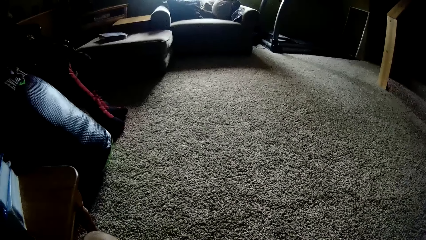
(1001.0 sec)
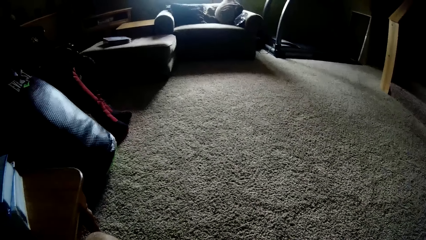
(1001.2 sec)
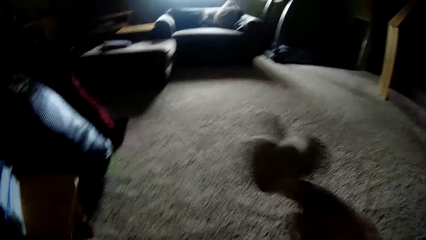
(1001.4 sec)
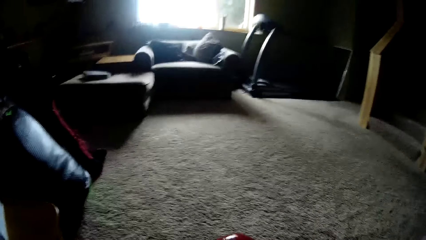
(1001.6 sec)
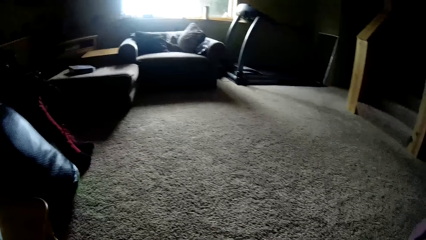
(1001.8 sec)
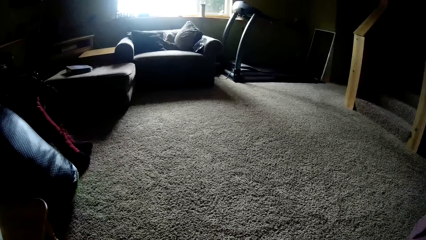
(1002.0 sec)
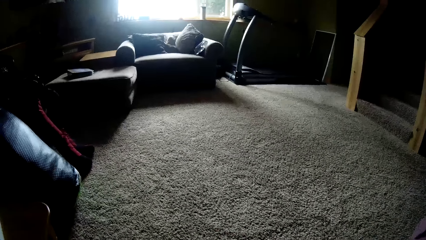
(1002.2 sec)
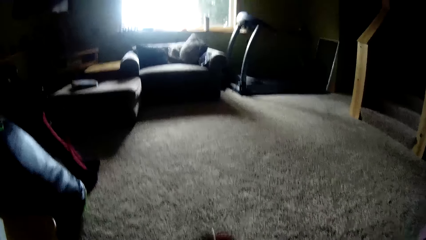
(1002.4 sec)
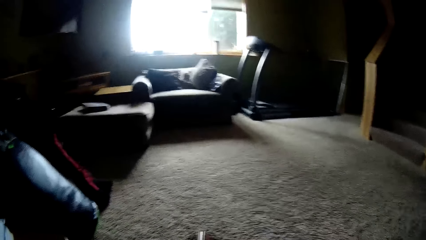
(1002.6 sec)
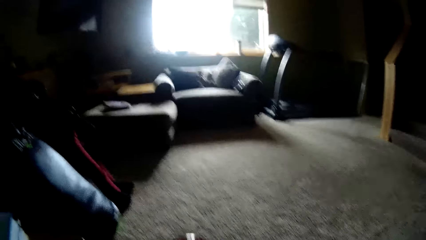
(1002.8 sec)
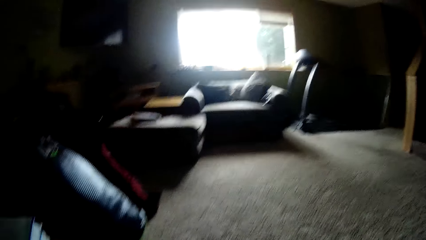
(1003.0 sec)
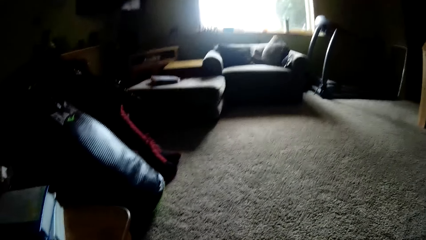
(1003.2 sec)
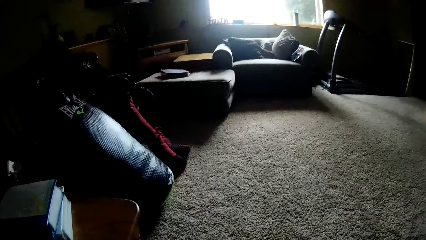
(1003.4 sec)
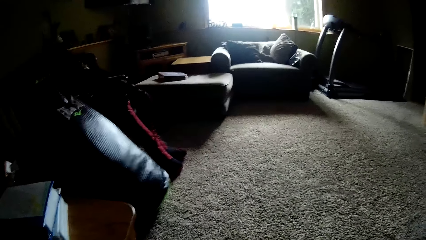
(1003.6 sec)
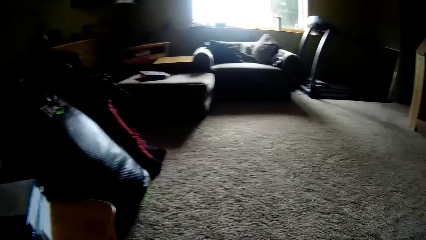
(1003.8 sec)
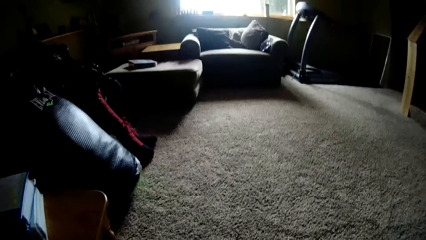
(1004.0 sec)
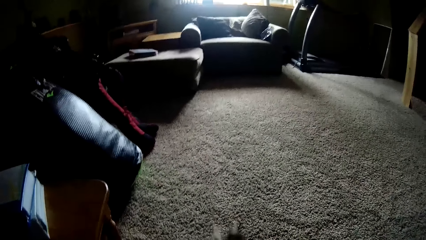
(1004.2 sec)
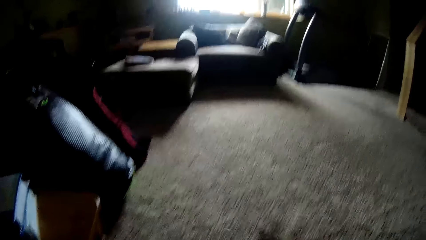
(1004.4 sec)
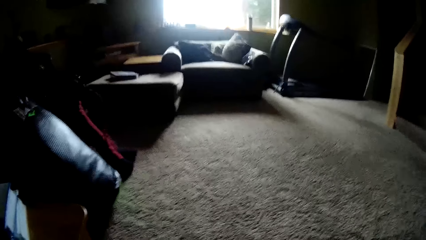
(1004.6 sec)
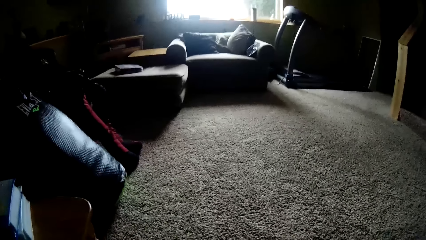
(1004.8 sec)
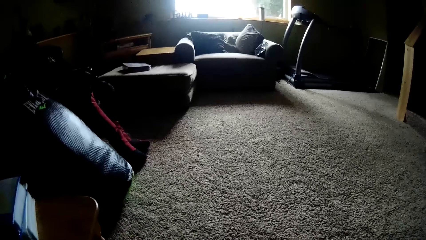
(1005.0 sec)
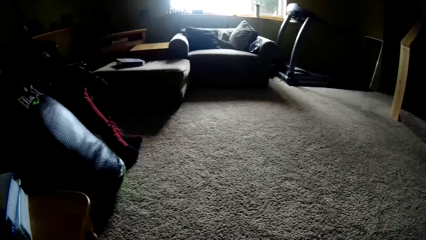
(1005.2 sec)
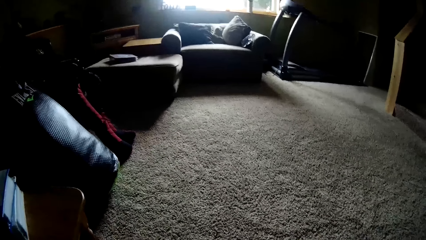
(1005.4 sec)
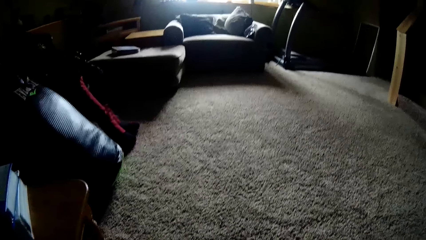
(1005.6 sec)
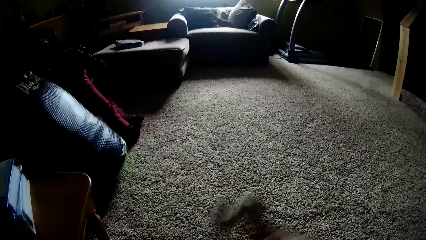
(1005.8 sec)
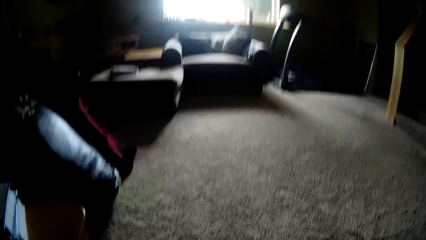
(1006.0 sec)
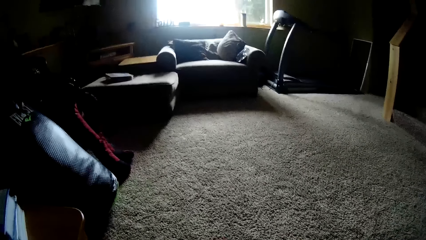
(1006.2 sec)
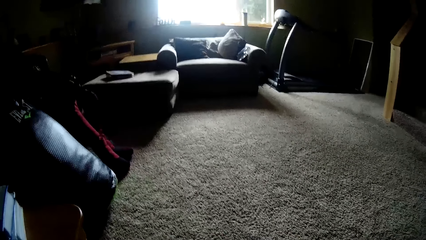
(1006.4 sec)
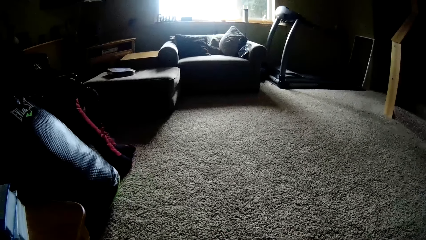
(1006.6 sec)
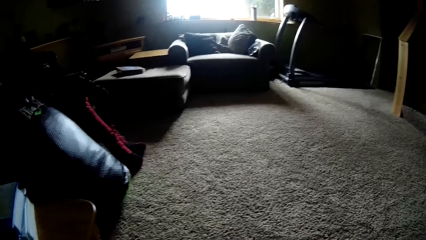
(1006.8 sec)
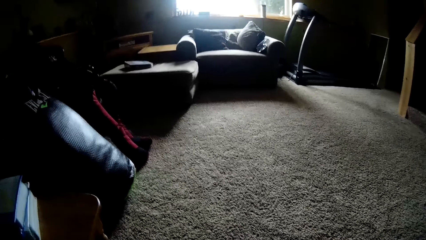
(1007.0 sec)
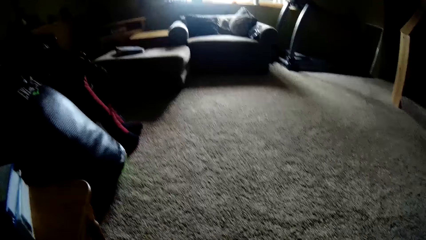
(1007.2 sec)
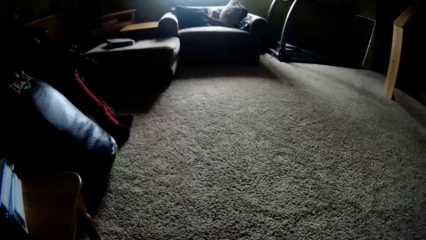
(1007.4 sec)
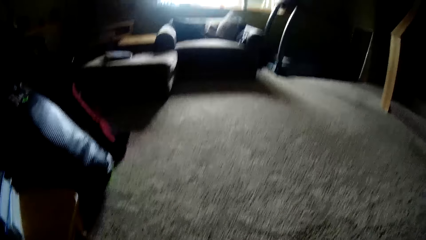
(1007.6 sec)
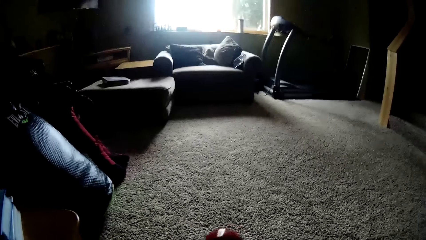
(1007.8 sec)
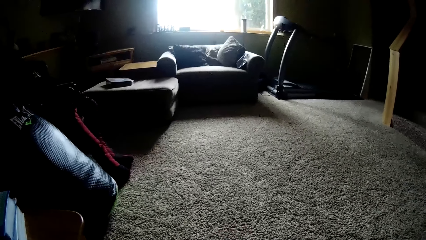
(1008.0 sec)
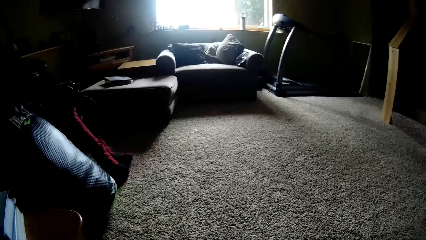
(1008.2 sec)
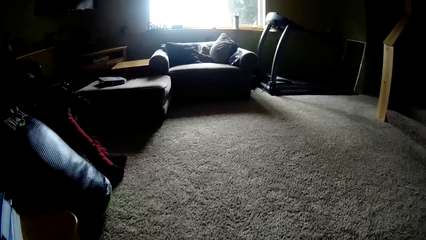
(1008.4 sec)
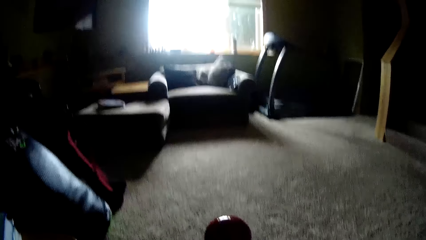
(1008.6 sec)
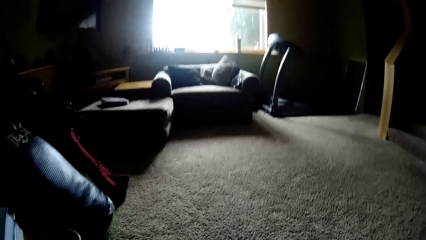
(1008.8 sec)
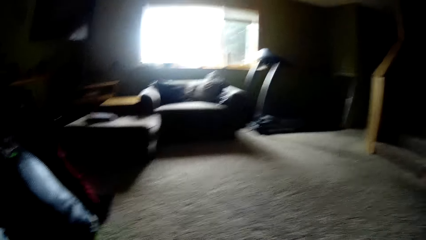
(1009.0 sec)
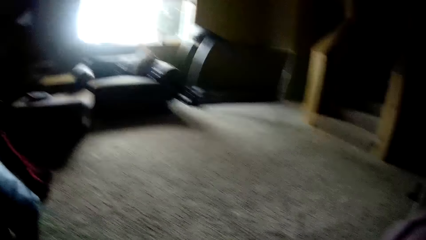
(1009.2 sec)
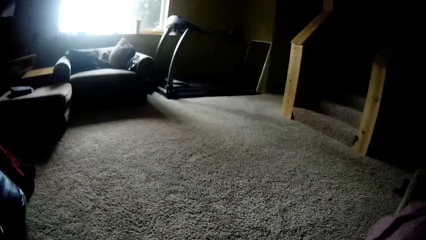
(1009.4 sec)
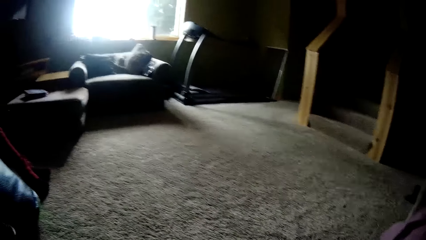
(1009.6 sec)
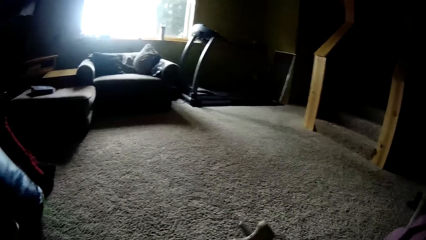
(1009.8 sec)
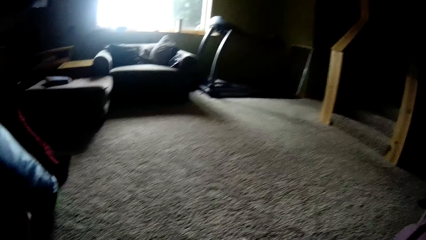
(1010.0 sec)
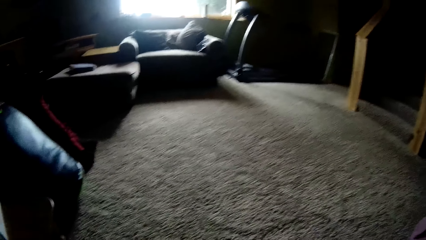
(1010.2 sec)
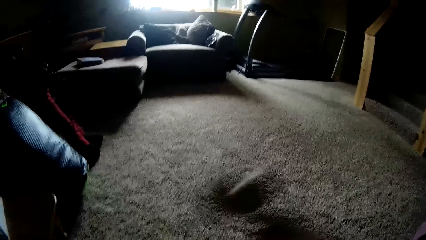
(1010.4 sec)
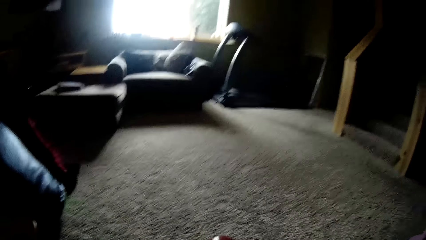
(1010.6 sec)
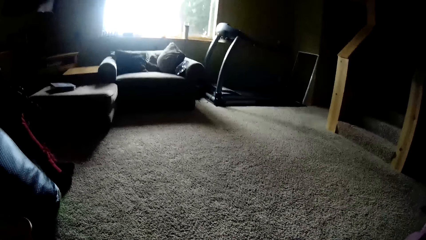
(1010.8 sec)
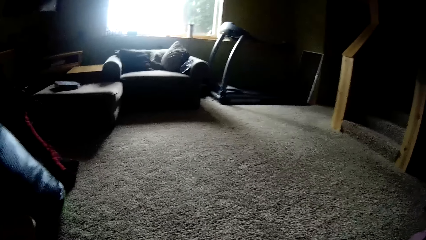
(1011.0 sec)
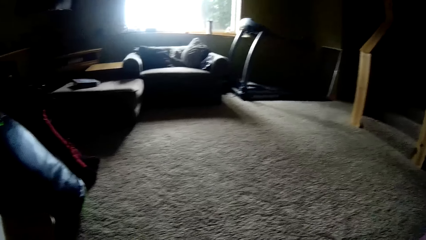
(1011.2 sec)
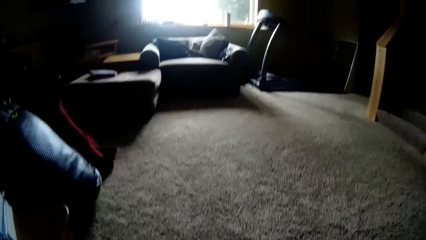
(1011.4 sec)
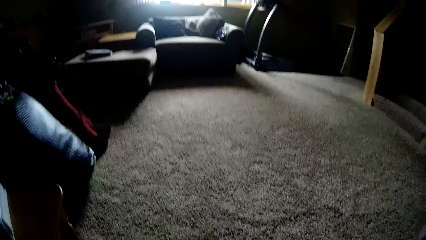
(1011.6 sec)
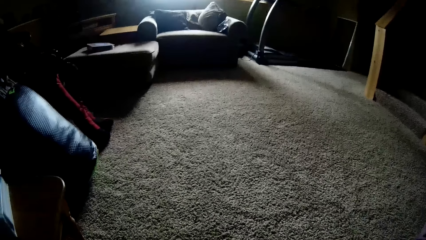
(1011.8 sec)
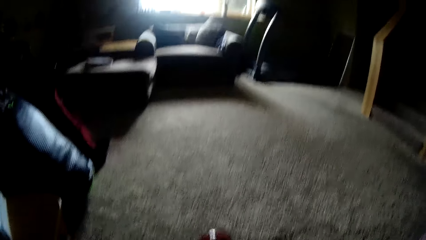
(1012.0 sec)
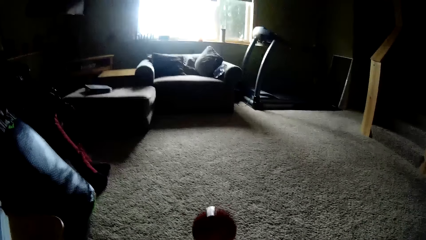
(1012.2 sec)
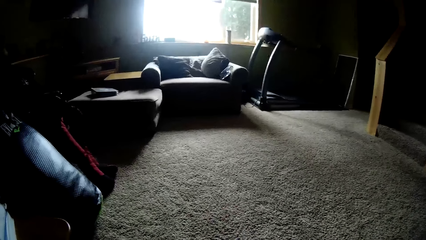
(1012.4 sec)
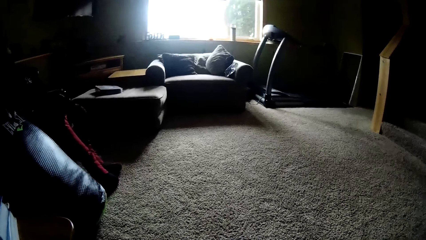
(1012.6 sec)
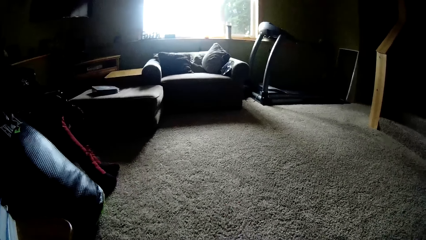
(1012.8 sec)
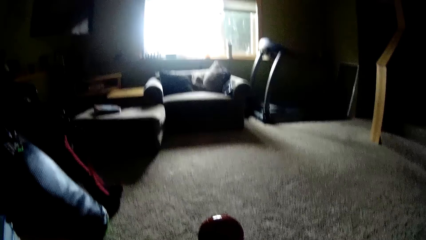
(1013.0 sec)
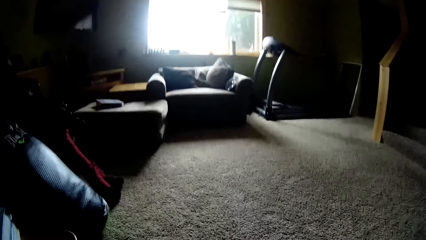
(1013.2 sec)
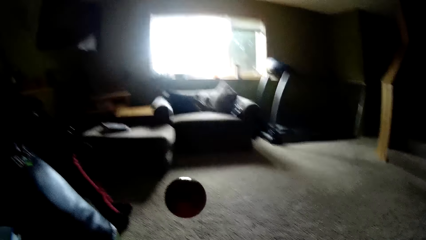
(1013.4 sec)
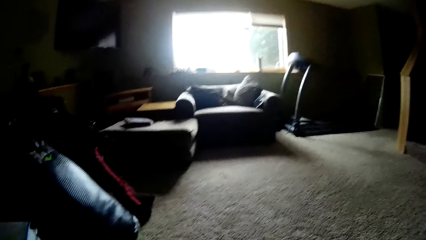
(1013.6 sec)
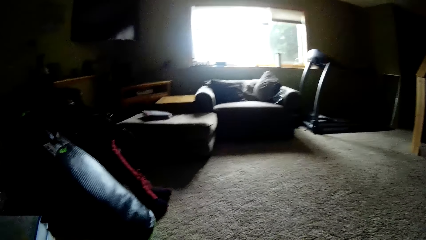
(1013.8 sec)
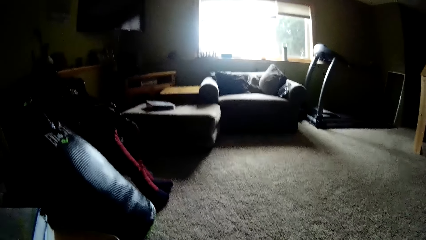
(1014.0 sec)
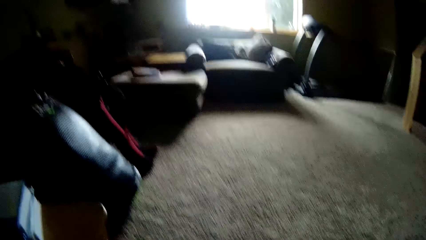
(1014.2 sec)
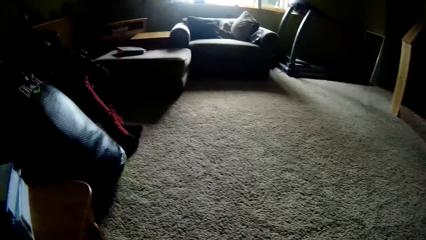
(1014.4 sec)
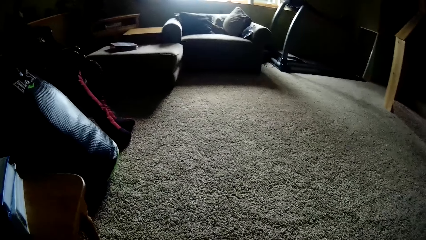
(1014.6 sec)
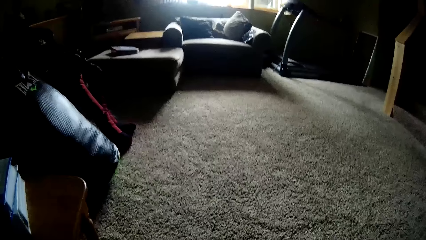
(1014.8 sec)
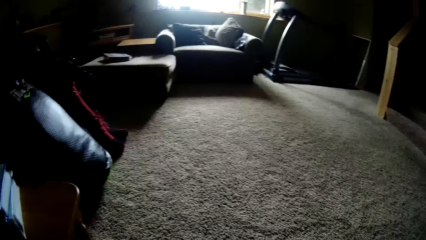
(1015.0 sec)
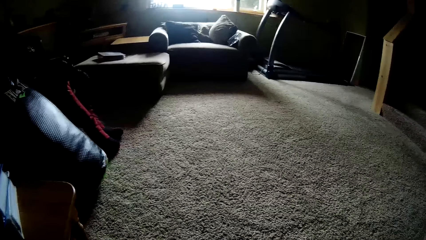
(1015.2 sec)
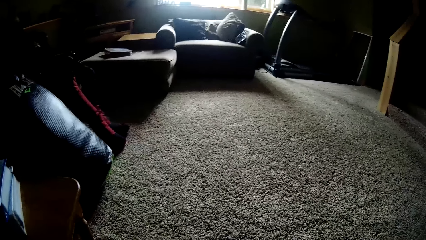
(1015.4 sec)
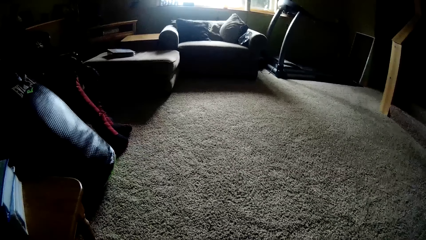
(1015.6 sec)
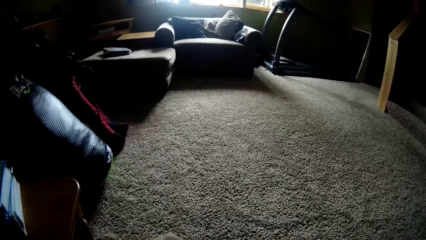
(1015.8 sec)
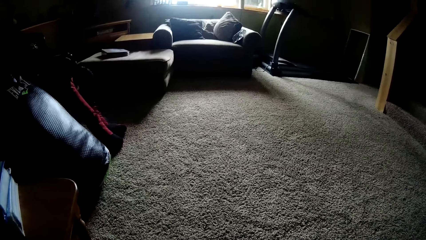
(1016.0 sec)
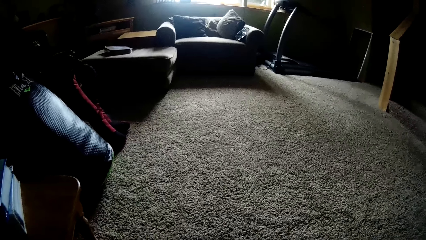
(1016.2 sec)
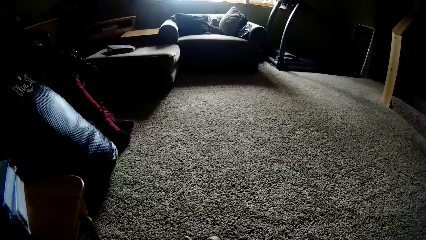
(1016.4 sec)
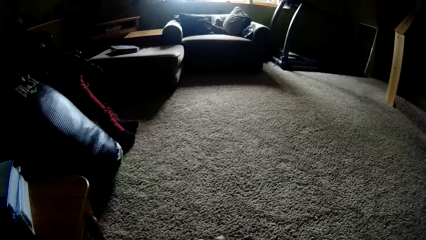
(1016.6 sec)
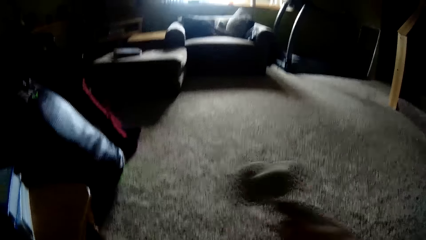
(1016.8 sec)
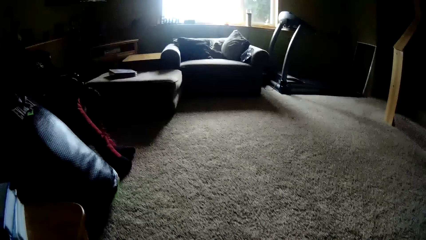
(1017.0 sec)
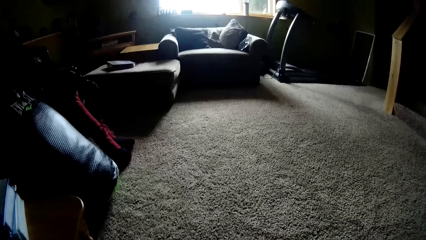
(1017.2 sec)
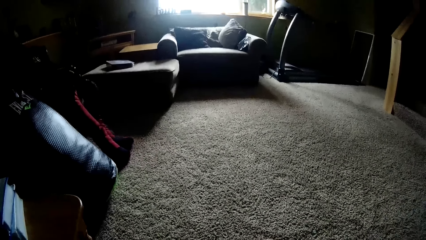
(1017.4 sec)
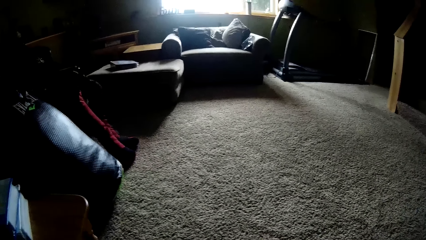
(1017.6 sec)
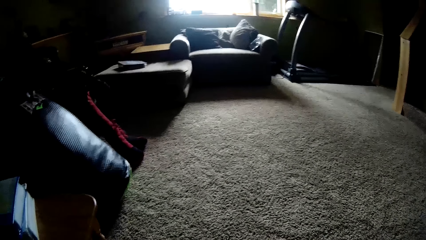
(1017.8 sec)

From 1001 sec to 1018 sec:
The camera wearer tosses a ball with a wooden tool with the right hand repeatedly.
